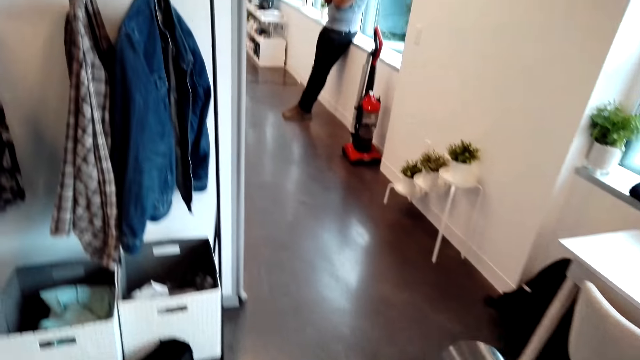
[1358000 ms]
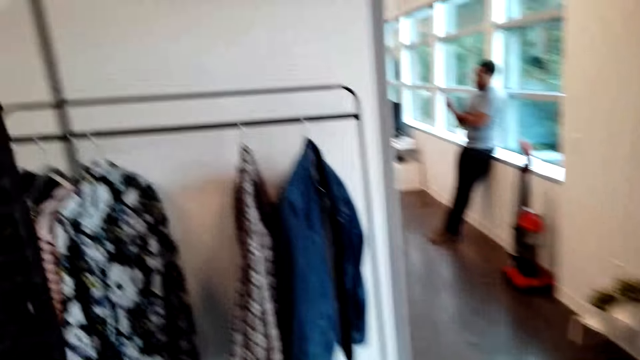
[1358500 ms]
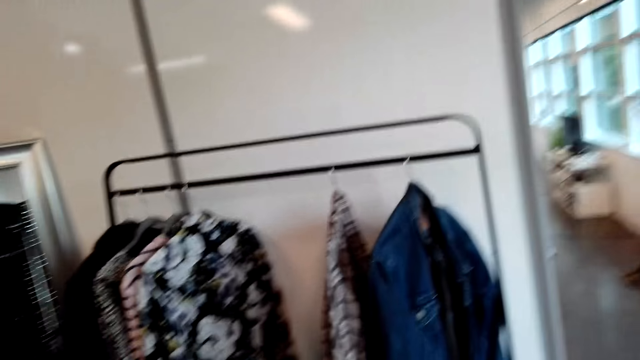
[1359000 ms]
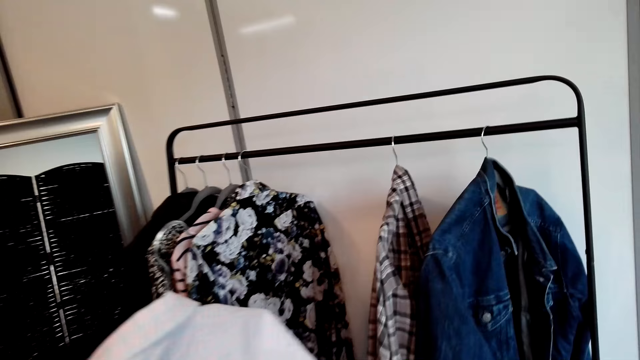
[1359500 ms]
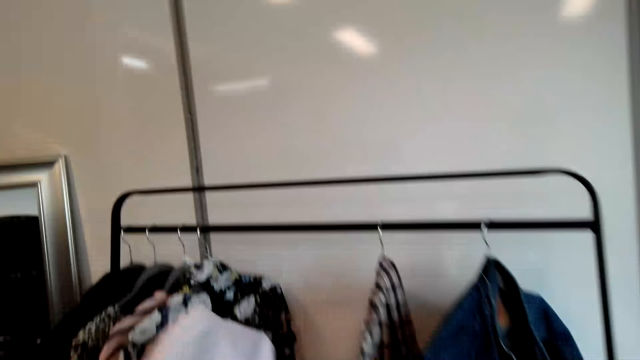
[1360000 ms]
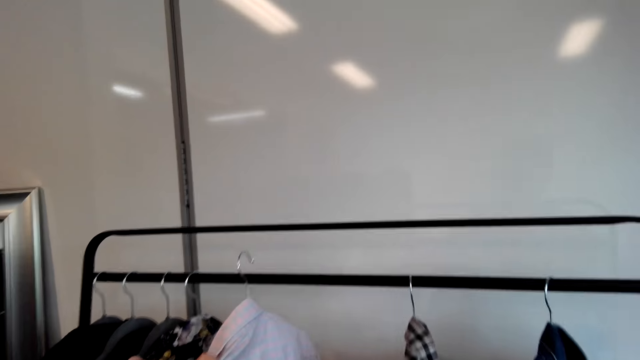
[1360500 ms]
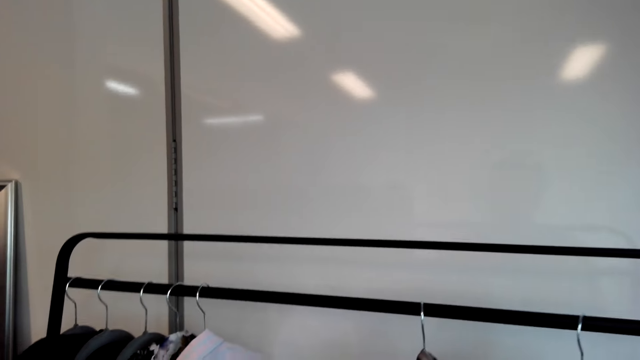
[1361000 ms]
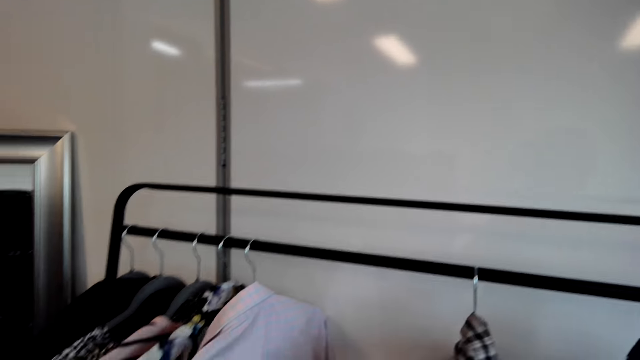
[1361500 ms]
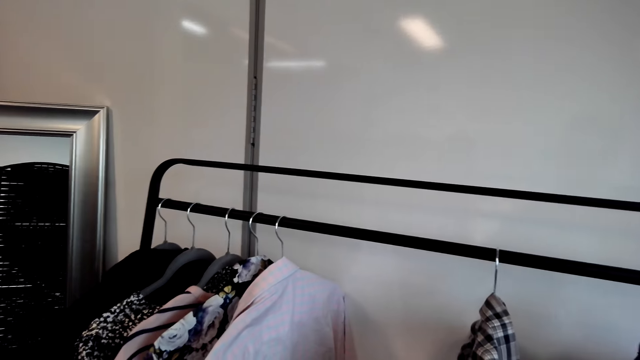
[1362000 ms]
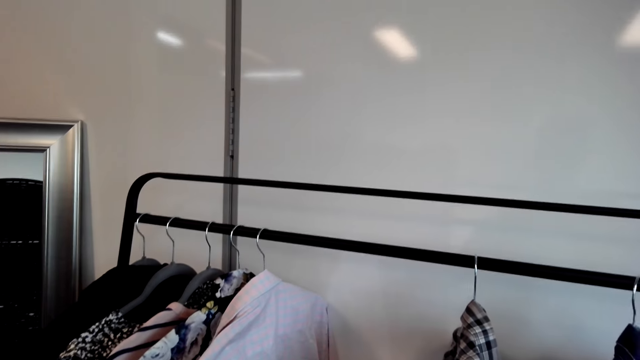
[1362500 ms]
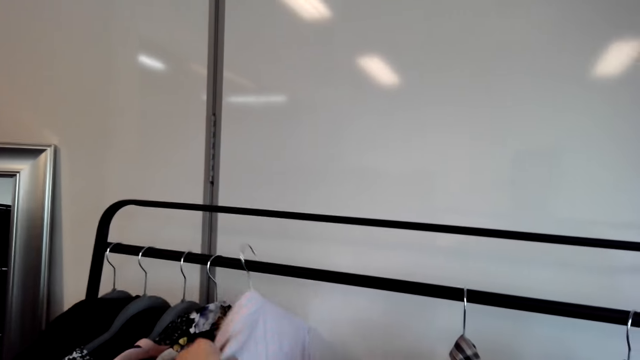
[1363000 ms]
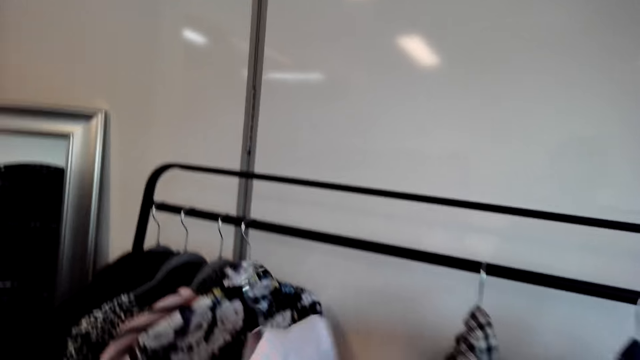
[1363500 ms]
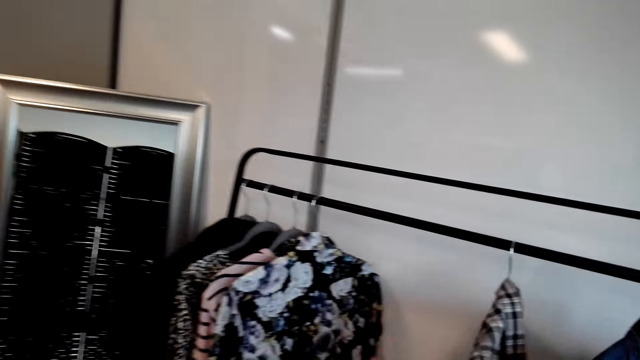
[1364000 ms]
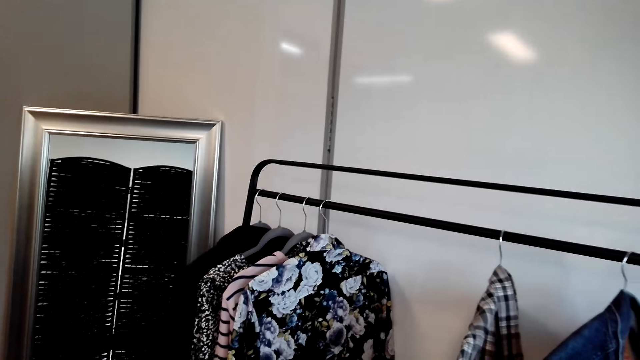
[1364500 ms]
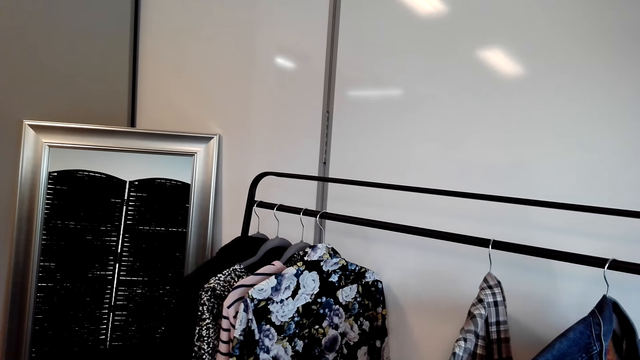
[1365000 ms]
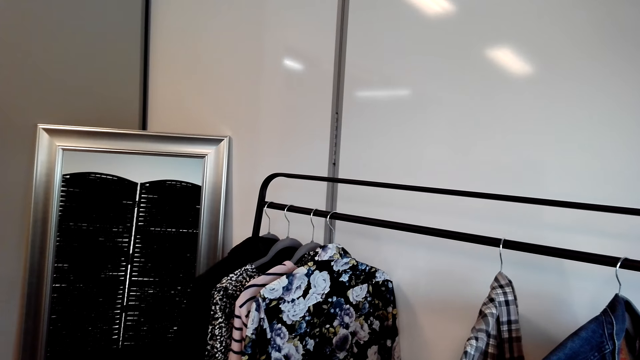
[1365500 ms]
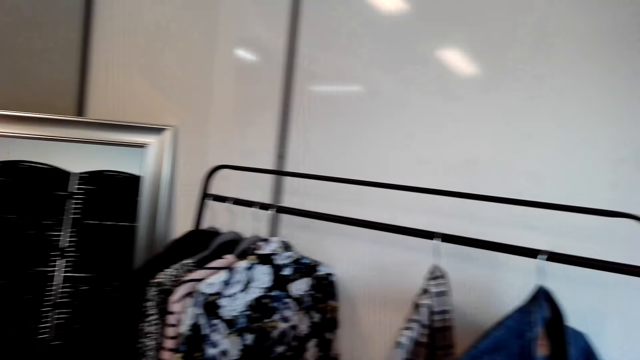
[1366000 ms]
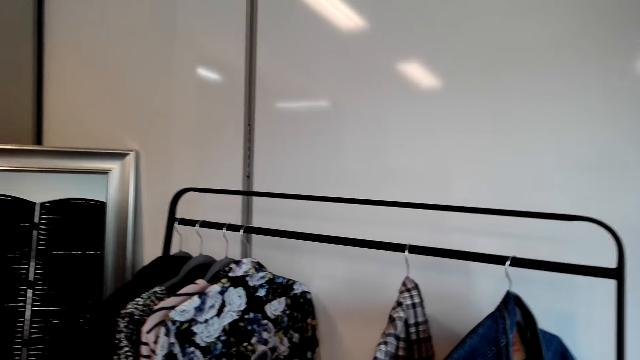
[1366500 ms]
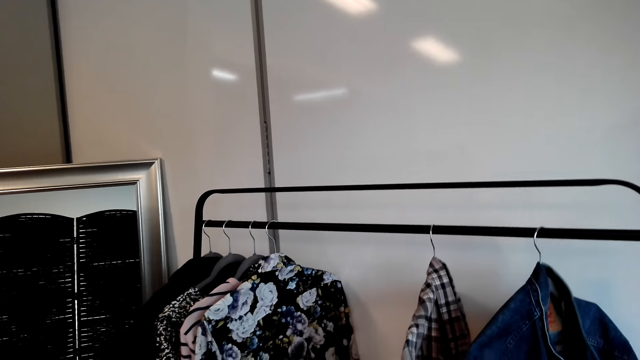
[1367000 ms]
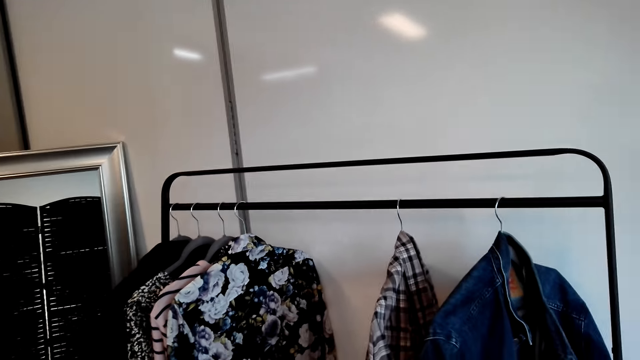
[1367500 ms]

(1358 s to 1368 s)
The camera wearer hangs the cloth on the cloth rack. They remove the cloth from the cloth rack. They turn around the room.

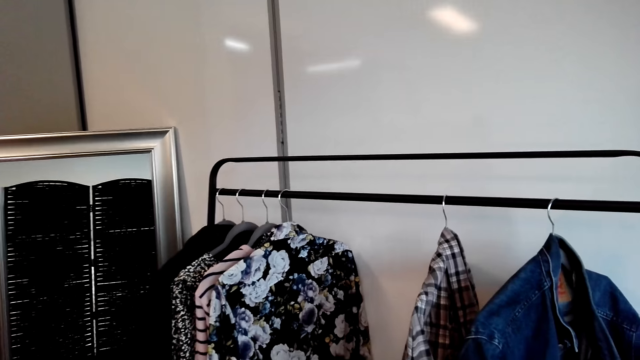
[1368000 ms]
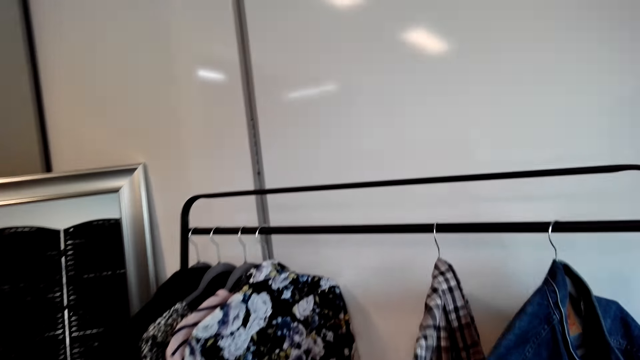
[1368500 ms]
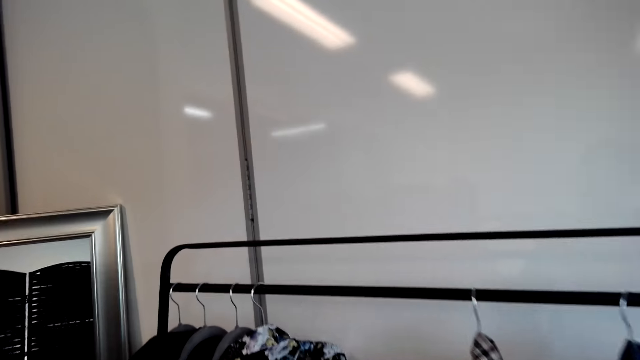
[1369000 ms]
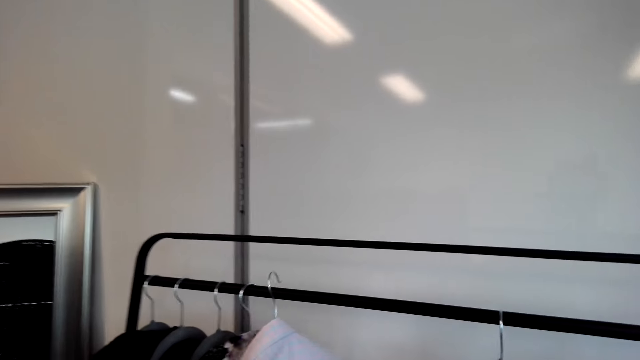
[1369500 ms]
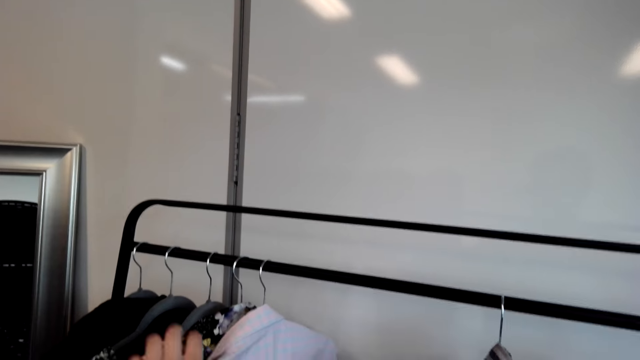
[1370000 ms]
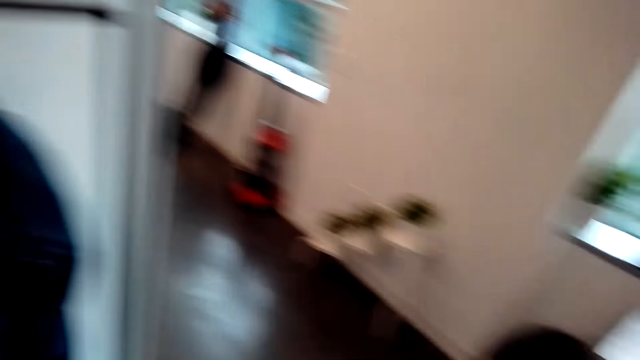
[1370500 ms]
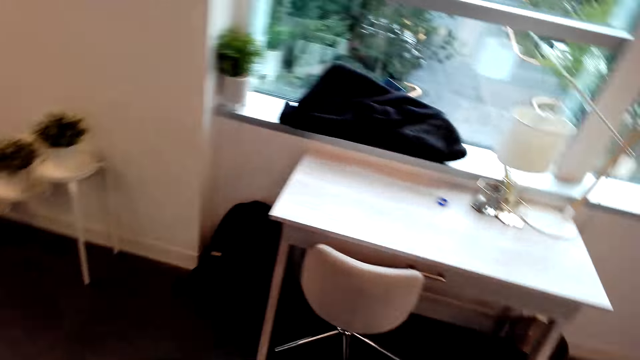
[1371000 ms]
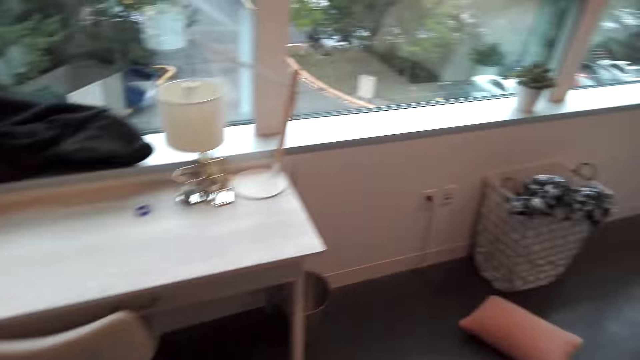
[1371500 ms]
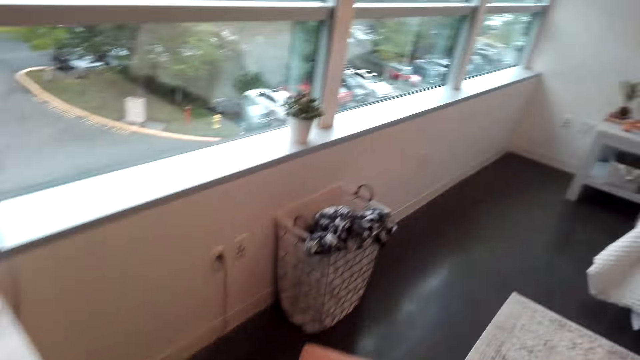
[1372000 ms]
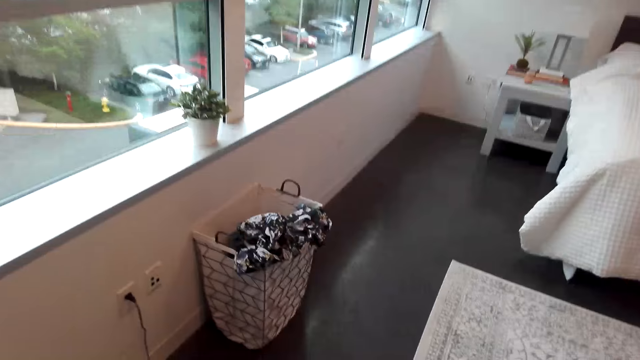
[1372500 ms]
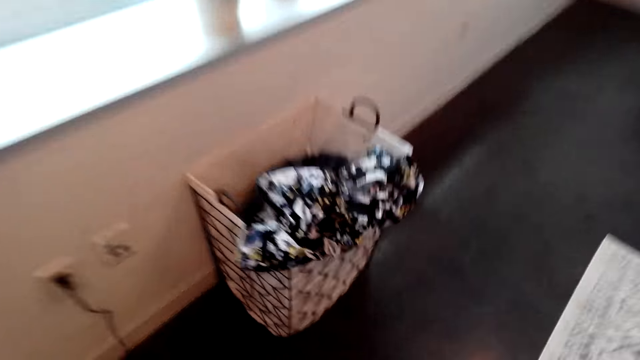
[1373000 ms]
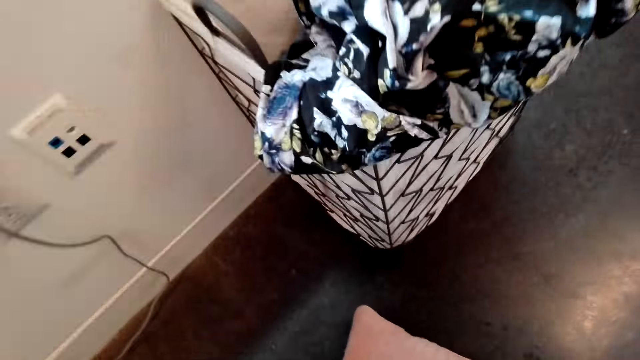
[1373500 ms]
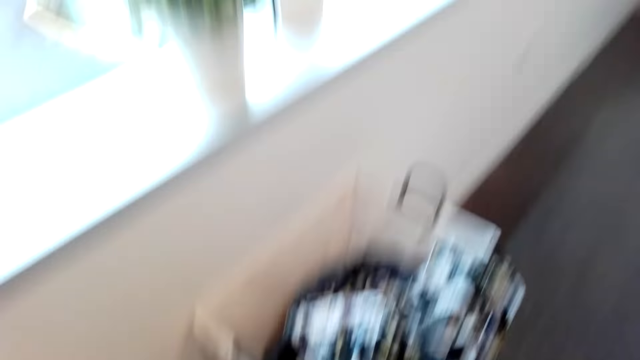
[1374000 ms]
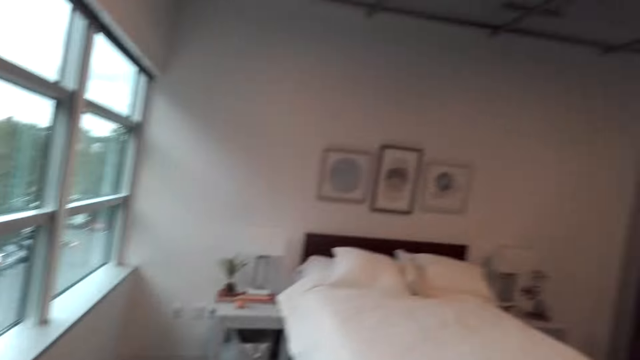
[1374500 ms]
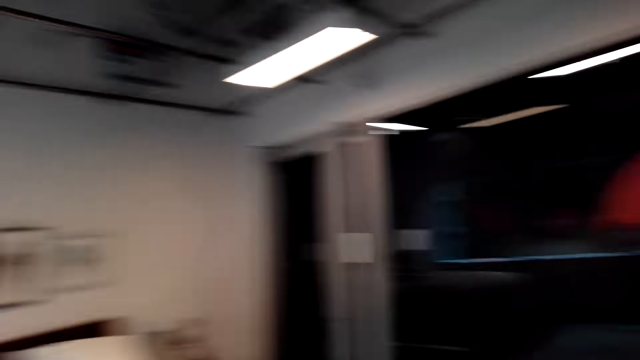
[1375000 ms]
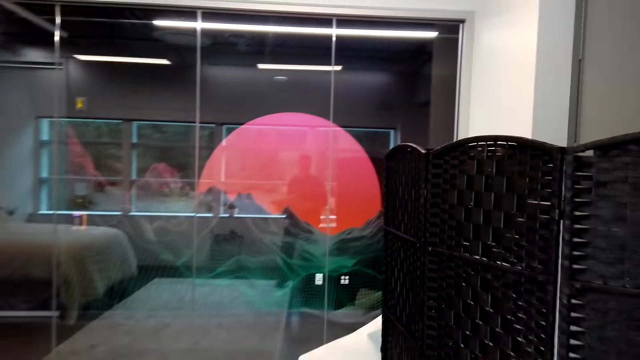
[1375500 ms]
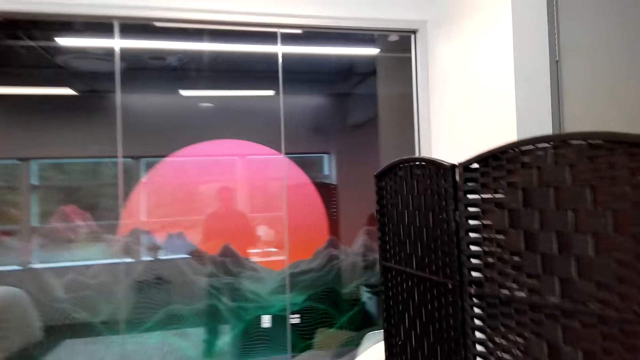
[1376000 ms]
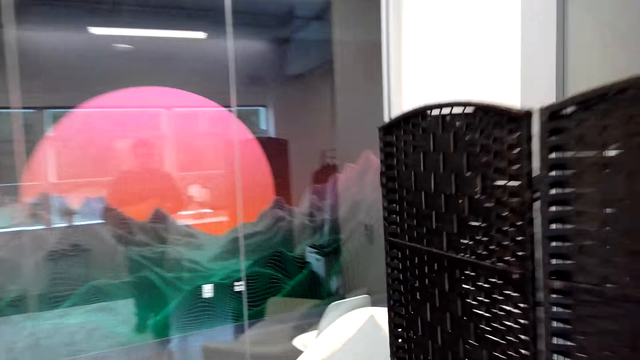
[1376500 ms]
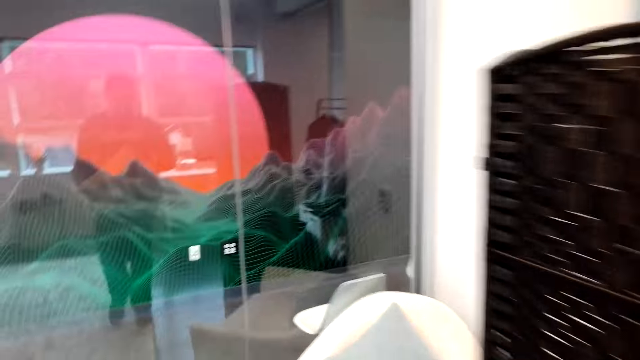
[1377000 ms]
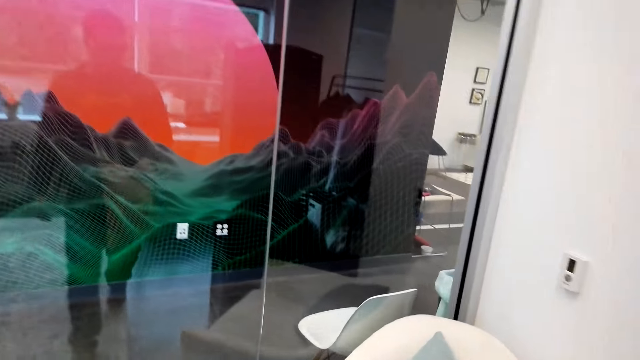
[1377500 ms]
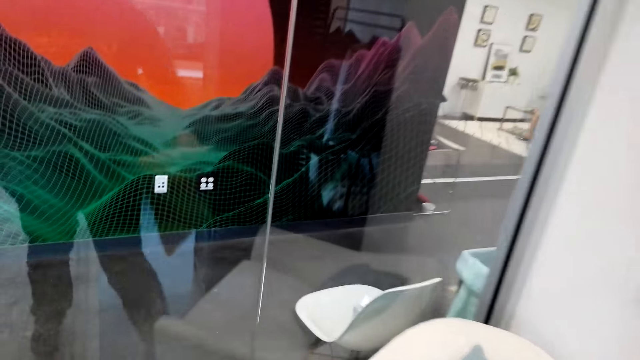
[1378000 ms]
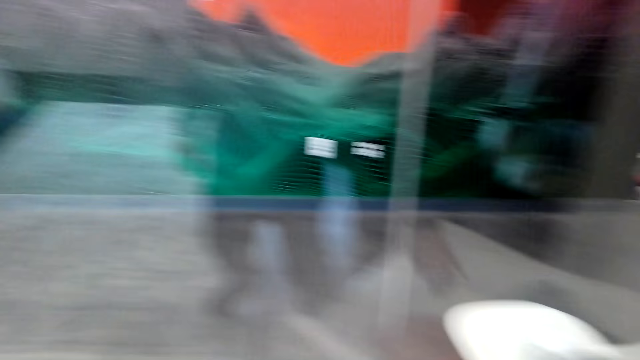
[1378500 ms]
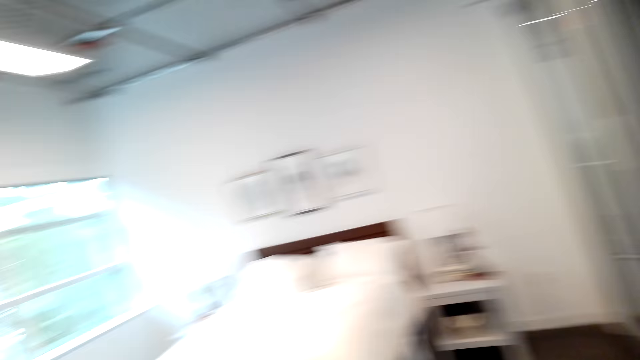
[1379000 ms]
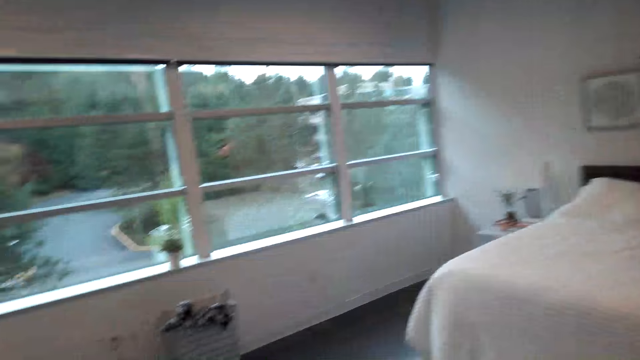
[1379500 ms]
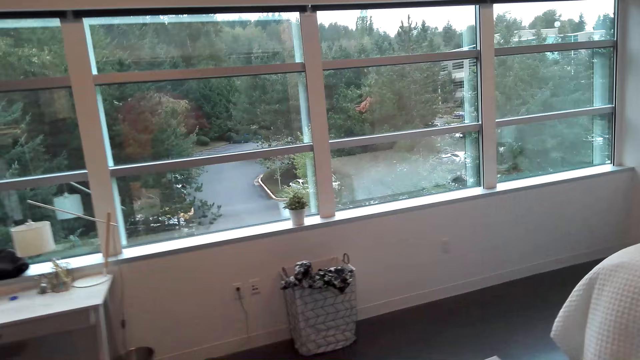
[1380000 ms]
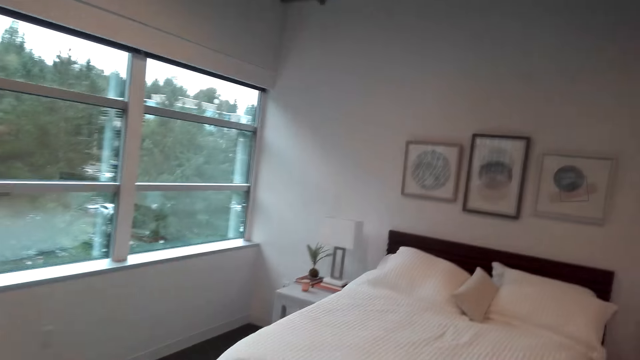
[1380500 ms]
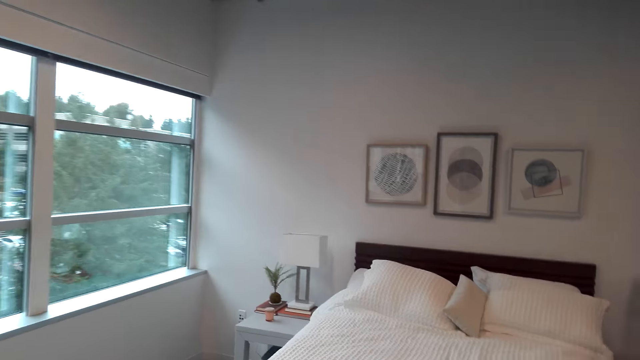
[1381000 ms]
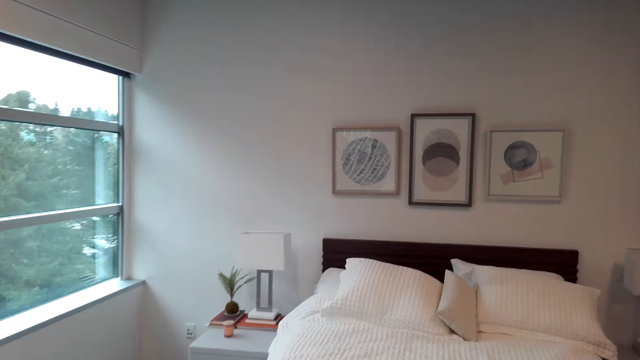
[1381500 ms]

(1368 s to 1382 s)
The camera wearer hangs the cloth on the cloth rack. They walk around the room. They pick up a pillow. They walk around the room. They put the pillow on the chair. They walk around the room.
